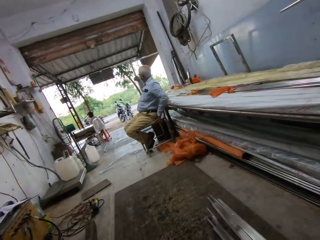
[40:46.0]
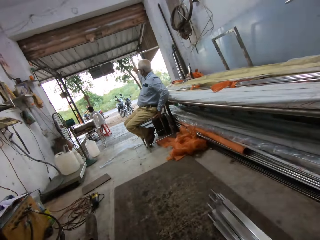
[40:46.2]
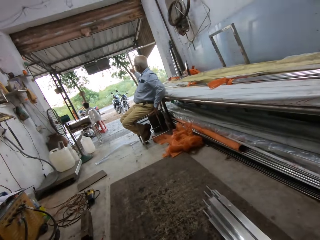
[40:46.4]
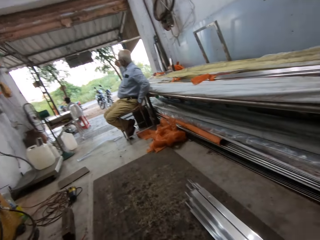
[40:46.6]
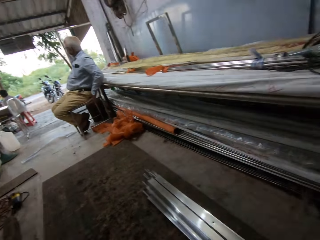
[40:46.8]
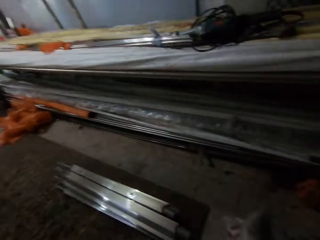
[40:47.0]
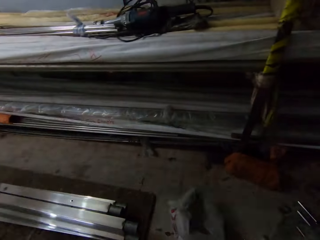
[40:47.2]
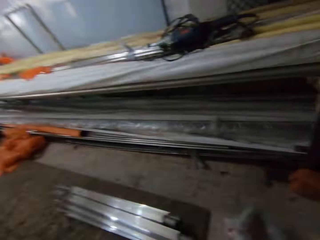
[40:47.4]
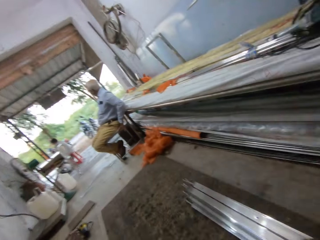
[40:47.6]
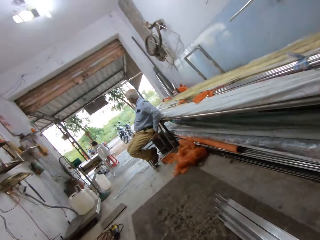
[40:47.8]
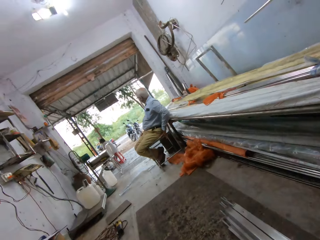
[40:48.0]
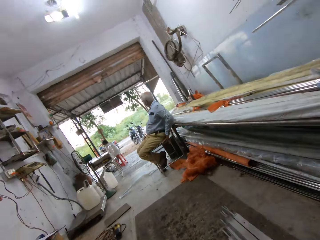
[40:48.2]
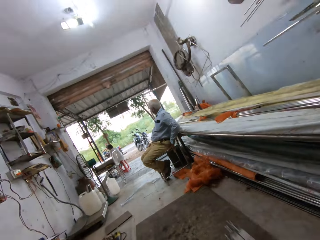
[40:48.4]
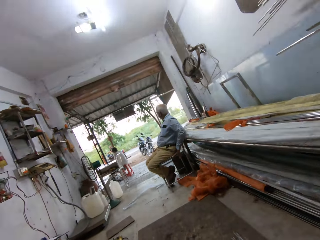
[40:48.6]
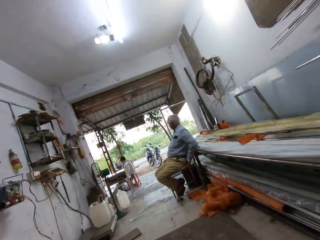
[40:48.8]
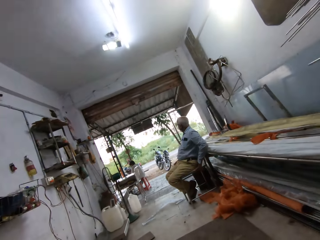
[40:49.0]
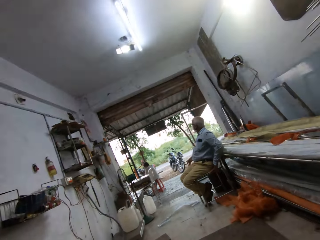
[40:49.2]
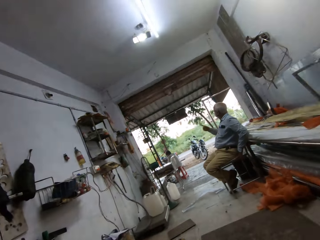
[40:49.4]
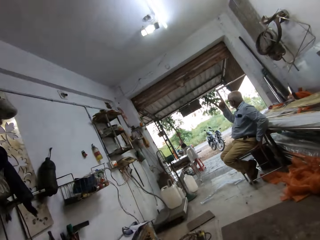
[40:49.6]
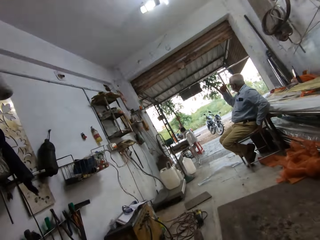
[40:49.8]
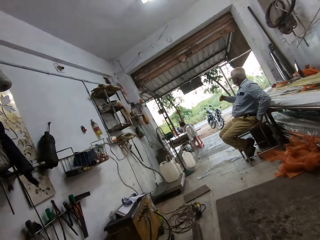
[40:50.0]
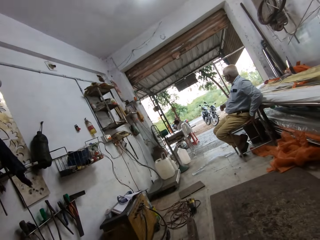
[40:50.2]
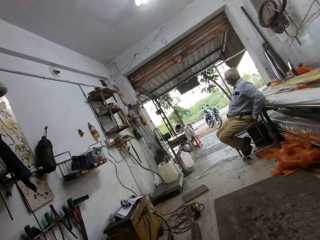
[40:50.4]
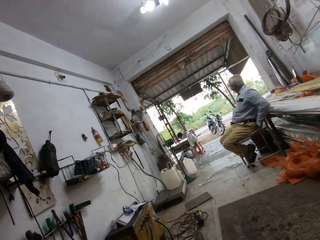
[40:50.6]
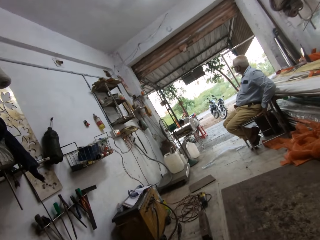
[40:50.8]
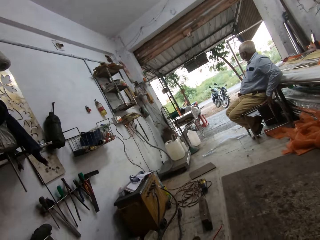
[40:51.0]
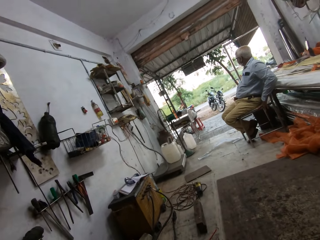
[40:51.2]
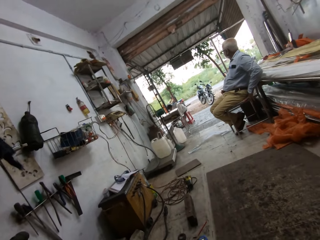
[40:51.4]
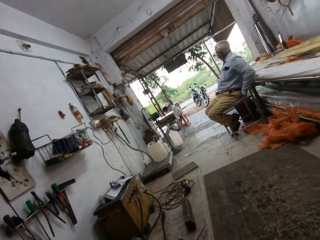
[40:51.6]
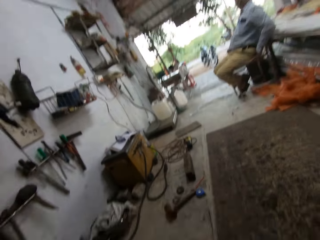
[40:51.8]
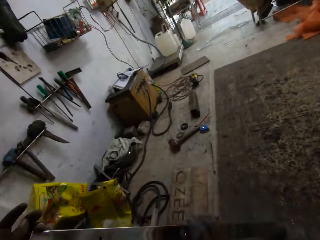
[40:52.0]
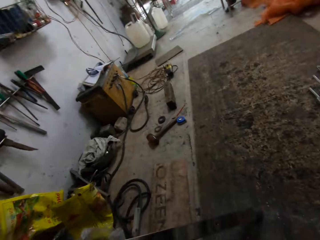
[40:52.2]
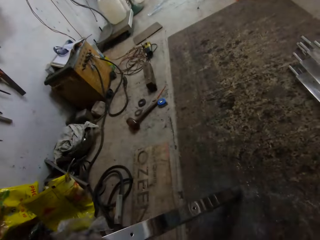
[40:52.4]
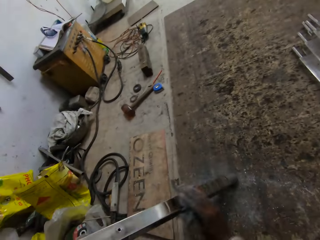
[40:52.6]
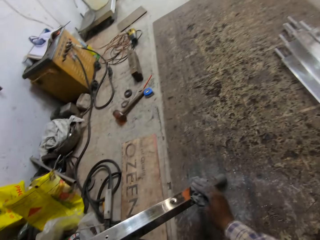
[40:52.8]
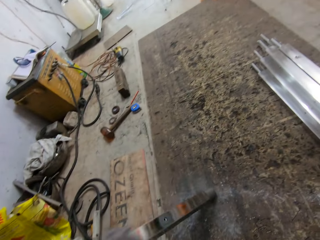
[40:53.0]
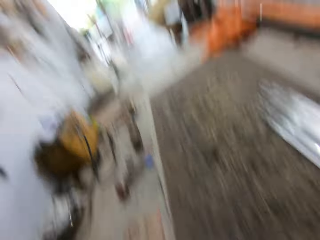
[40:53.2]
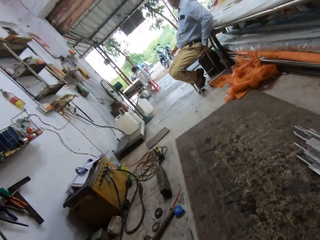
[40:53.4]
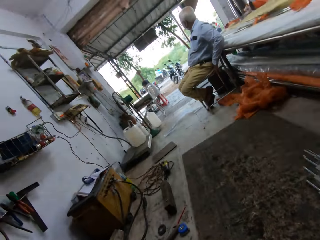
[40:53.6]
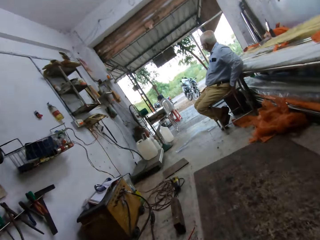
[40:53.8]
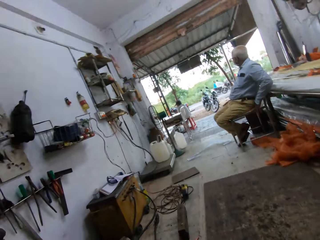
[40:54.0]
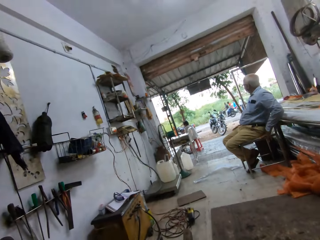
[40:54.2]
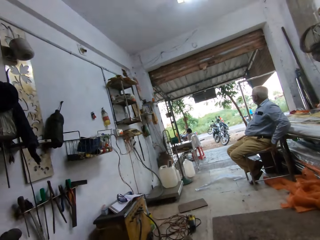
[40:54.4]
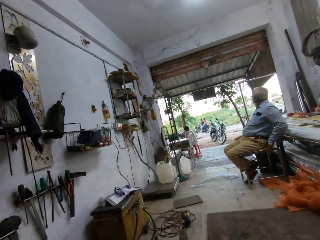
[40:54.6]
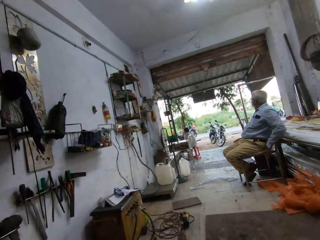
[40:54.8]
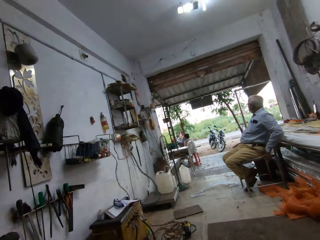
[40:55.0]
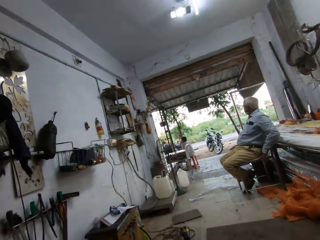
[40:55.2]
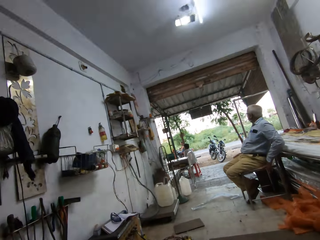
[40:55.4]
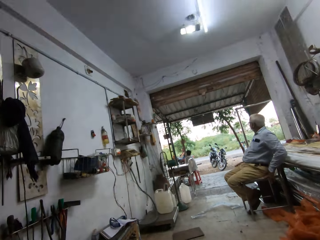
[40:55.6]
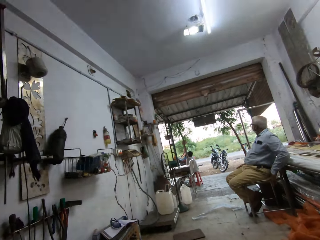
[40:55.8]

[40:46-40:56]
The camera wearer places the metal tube on a stack of metal tubes on the floor with his right hand. He looks at a person. He interacts with a man and another man. He cleans a metal tube on the floor in his left hand with the piece of cloth in his right hand.

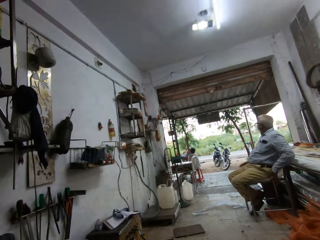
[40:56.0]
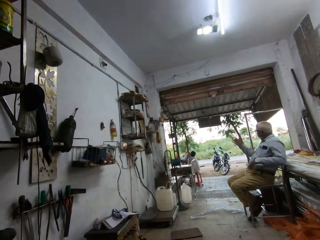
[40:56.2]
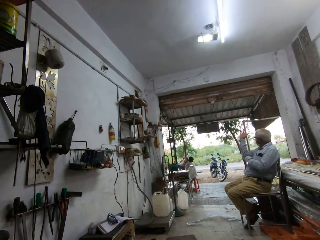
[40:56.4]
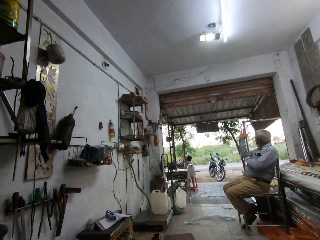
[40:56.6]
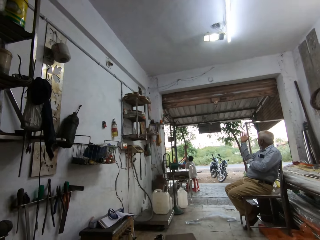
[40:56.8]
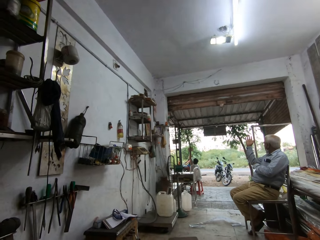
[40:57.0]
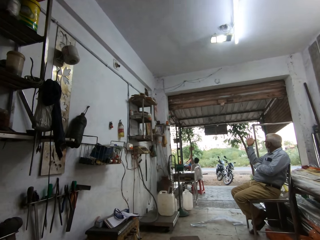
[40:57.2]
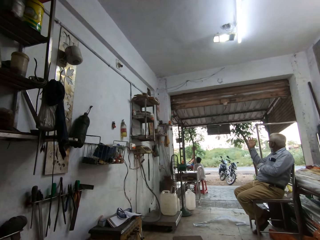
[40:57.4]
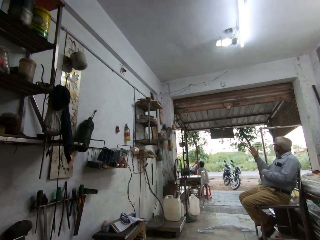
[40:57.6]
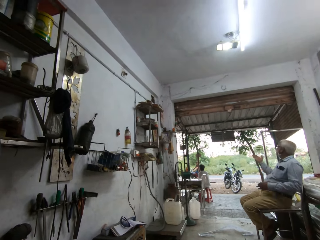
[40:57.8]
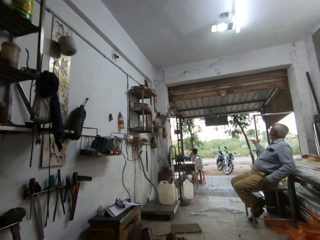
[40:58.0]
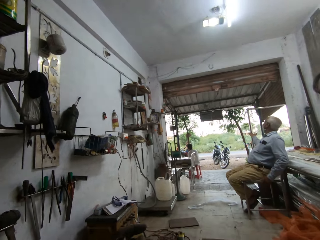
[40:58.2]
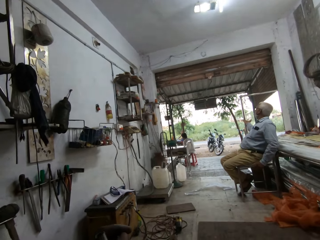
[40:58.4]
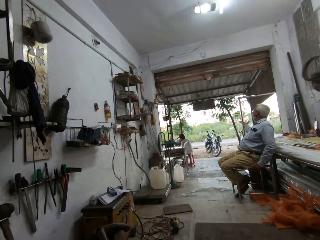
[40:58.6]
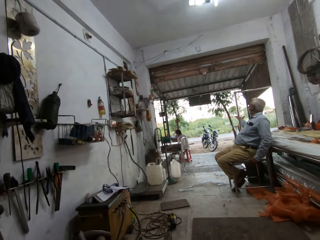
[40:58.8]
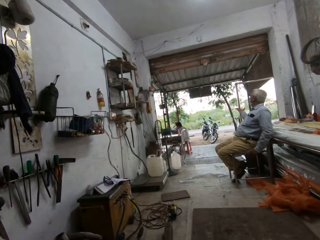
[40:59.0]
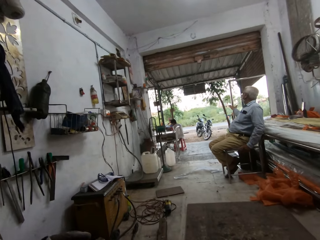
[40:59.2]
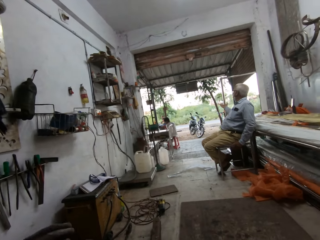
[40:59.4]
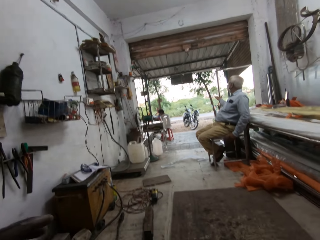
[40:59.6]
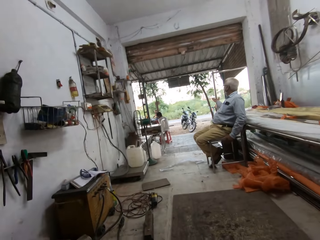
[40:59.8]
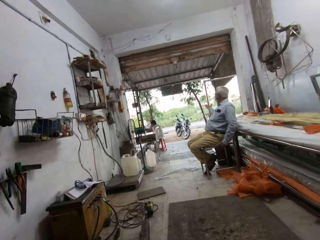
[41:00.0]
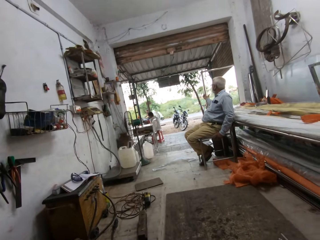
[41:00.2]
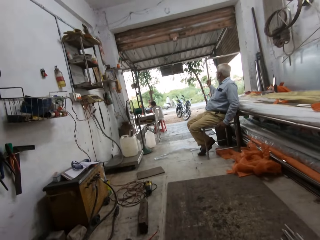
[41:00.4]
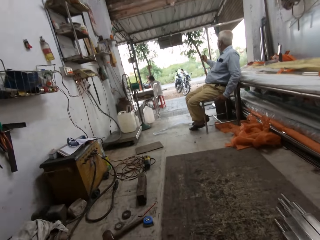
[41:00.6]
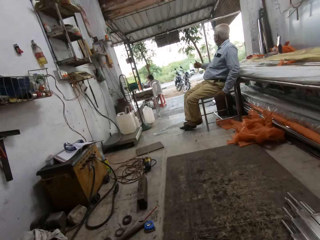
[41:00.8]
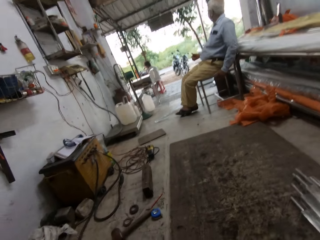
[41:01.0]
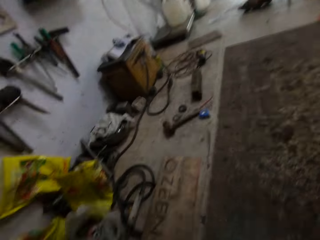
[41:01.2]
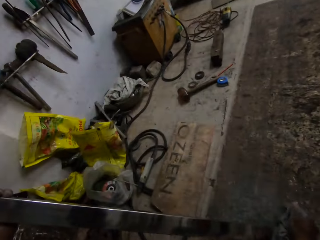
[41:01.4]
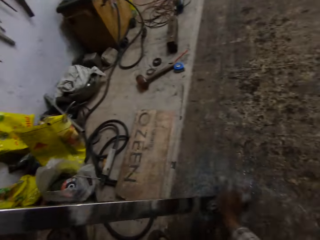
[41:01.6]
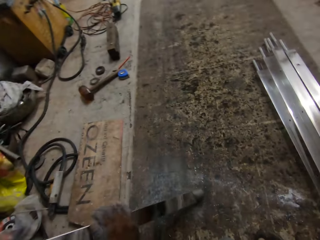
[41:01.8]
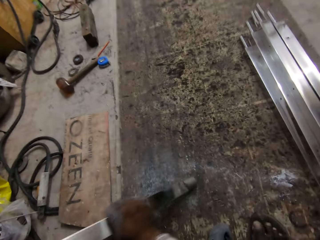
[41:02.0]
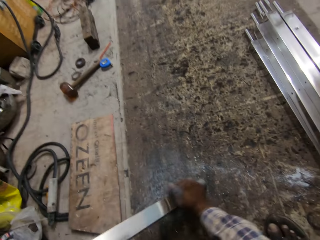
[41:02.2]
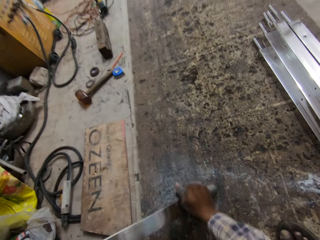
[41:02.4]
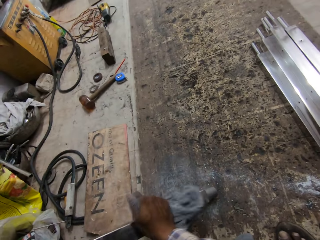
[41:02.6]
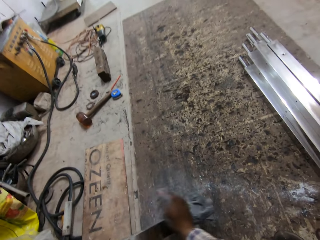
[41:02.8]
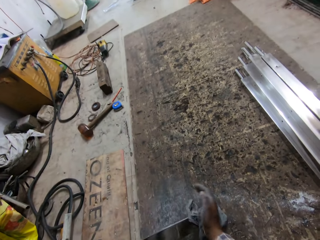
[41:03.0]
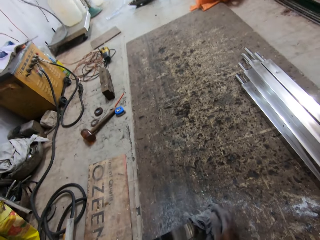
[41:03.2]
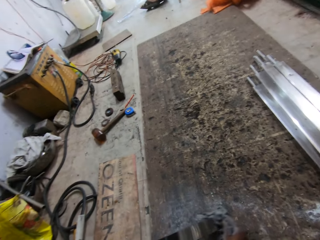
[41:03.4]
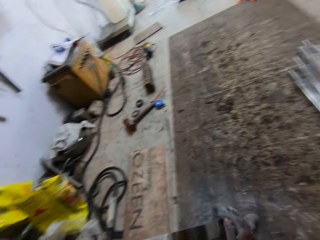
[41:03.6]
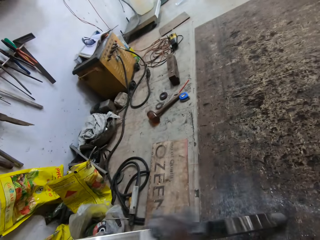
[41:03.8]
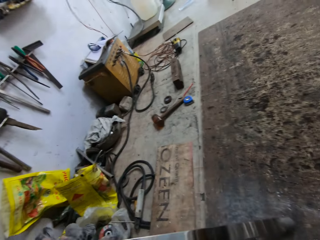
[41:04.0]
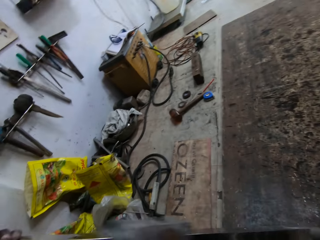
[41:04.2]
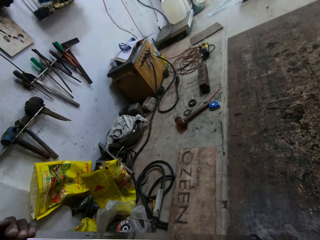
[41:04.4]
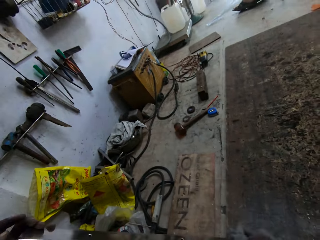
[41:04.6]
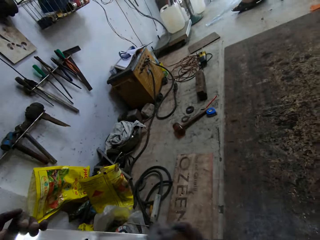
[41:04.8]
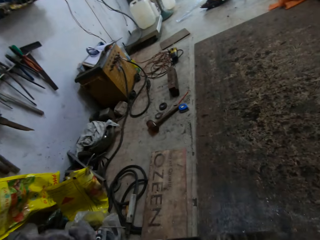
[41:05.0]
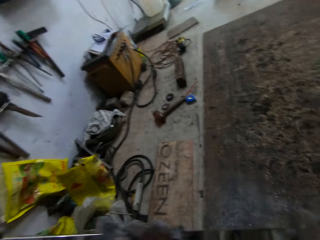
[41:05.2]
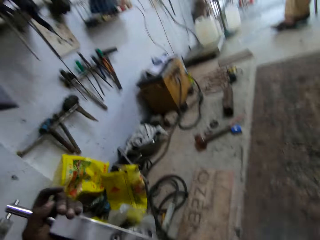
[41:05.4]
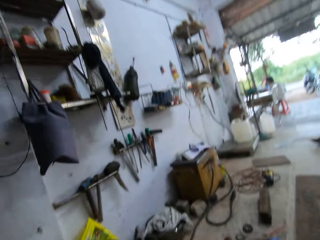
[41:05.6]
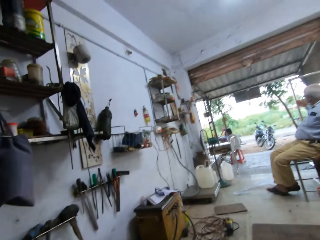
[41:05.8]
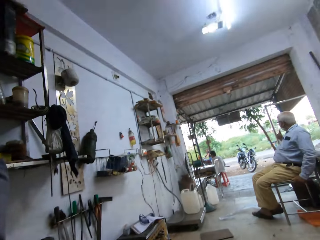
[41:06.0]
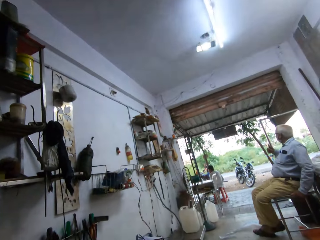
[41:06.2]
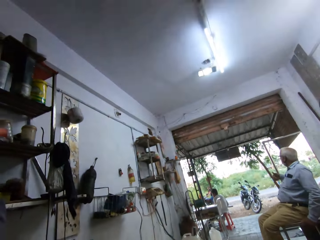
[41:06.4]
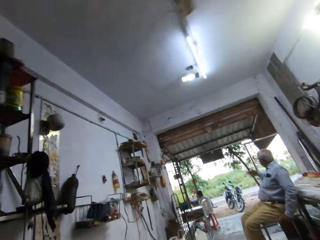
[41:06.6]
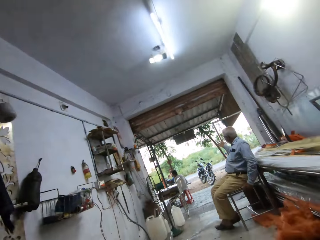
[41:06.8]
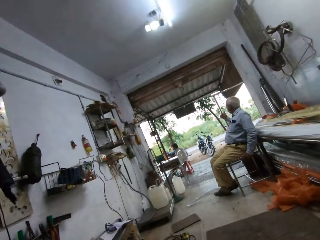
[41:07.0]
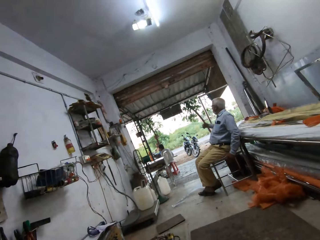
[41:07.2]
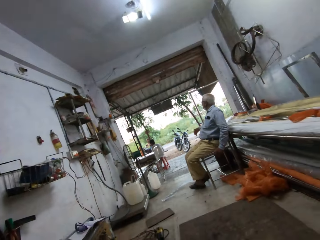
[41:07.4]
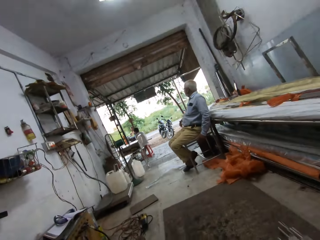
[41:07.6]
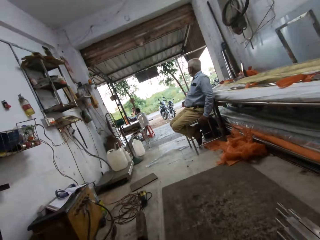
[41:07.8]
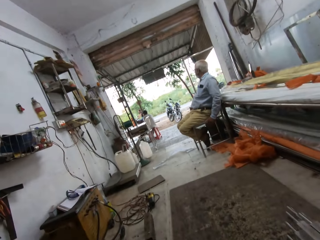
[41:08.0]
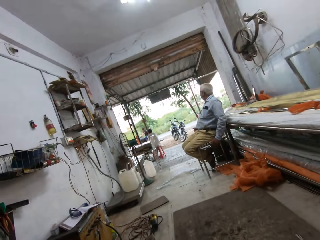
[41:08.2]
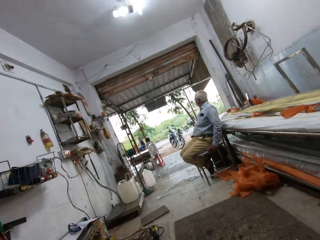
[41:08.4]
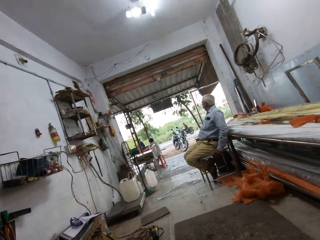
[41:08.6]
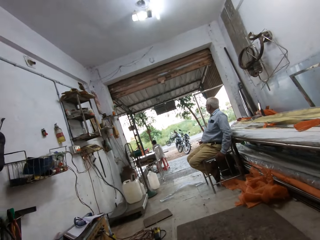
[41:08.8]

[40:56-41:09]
A person lifts his right hand and points at the motorcycle. The camera wearer cleans the metal tube in his left hand with the piece of cloth in his right hand. He interacts with the person.
